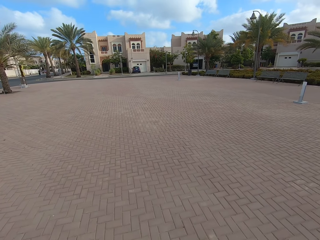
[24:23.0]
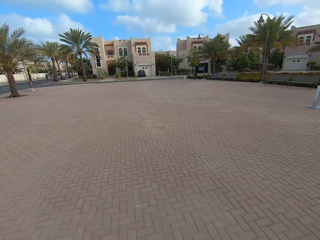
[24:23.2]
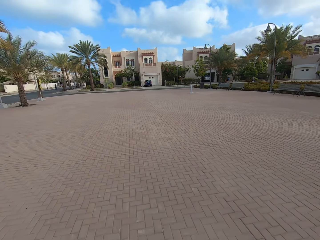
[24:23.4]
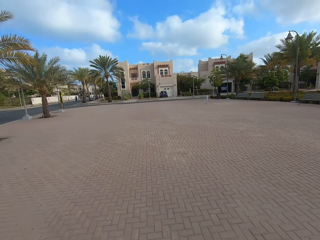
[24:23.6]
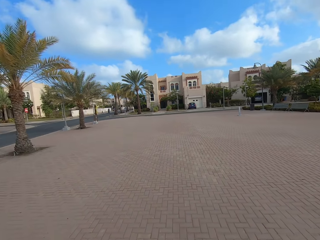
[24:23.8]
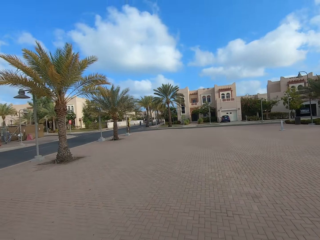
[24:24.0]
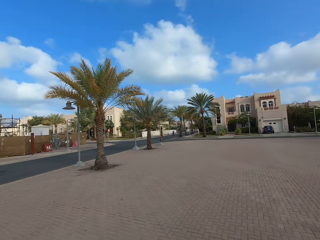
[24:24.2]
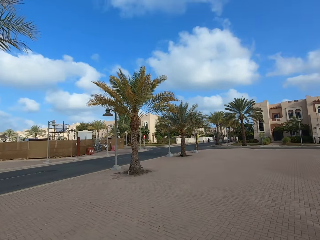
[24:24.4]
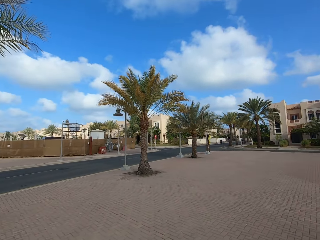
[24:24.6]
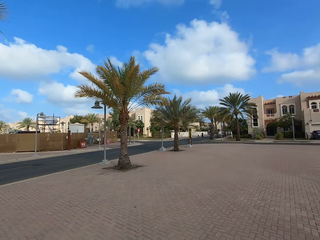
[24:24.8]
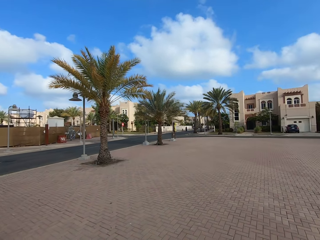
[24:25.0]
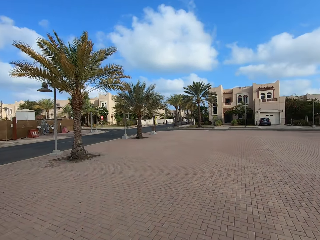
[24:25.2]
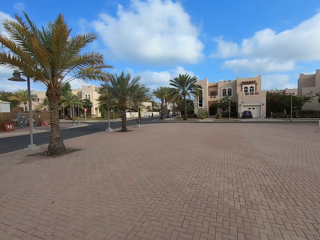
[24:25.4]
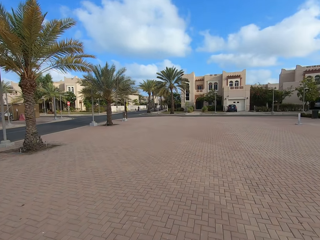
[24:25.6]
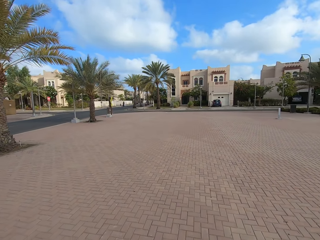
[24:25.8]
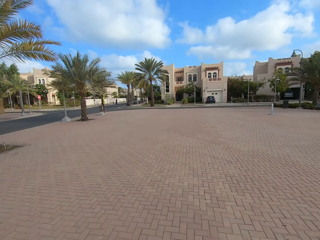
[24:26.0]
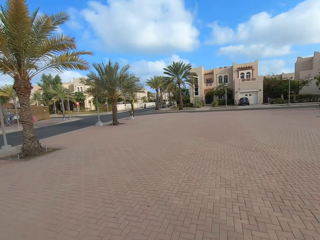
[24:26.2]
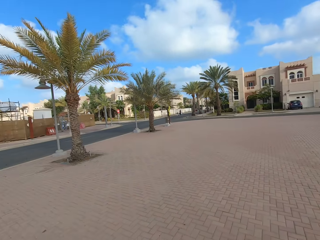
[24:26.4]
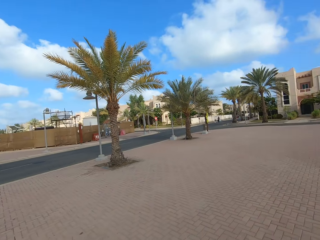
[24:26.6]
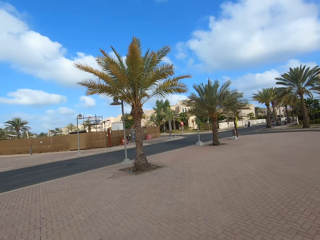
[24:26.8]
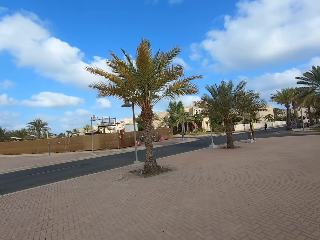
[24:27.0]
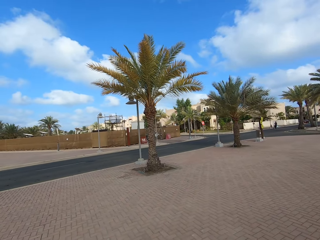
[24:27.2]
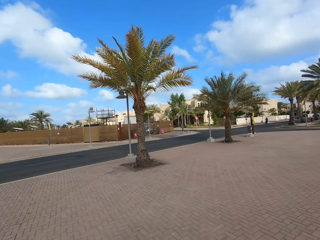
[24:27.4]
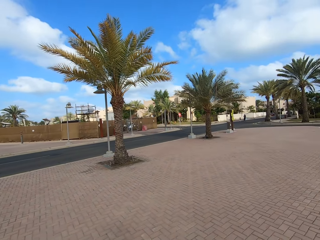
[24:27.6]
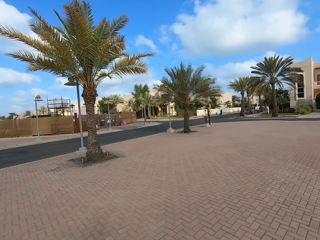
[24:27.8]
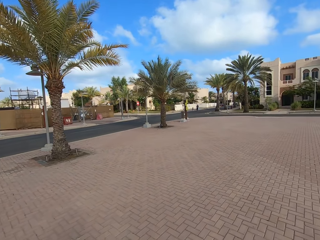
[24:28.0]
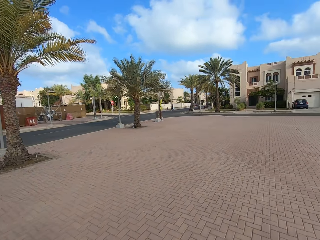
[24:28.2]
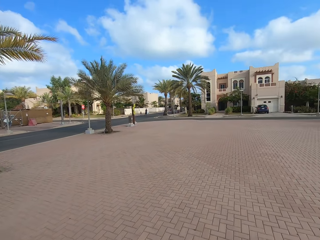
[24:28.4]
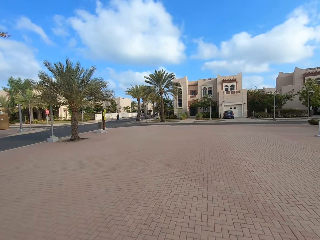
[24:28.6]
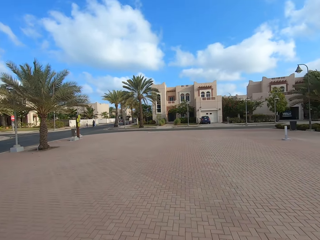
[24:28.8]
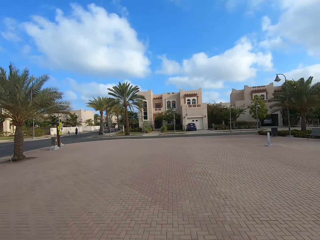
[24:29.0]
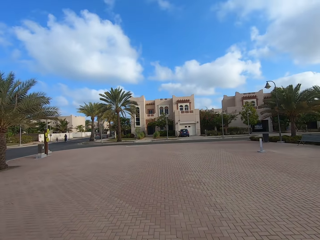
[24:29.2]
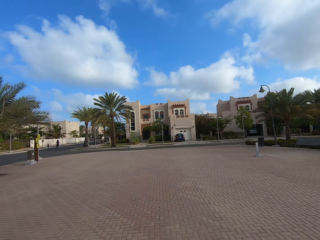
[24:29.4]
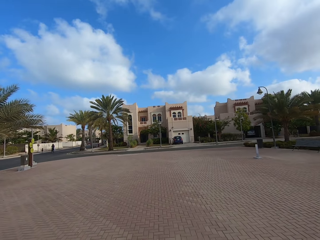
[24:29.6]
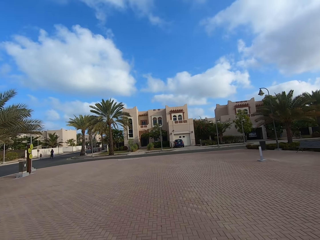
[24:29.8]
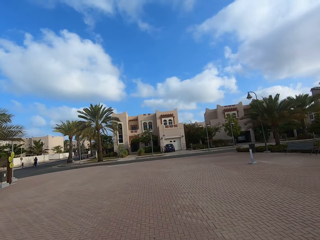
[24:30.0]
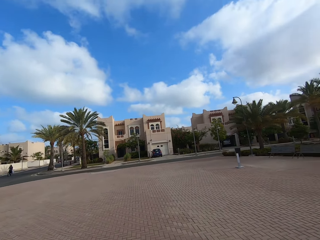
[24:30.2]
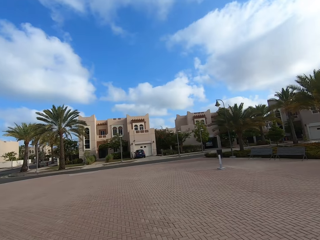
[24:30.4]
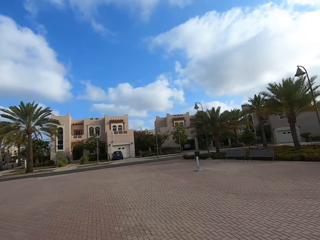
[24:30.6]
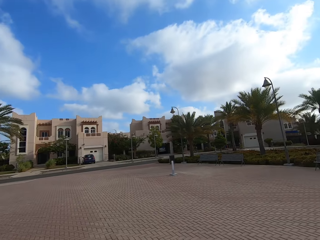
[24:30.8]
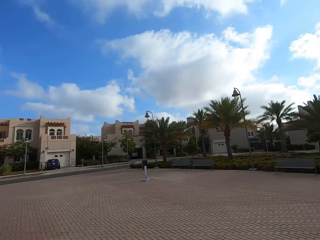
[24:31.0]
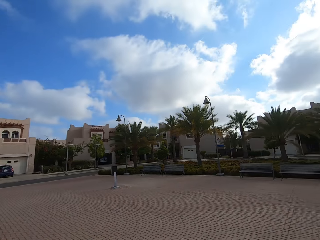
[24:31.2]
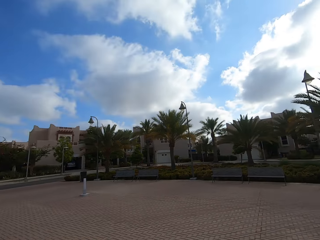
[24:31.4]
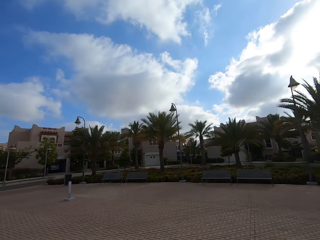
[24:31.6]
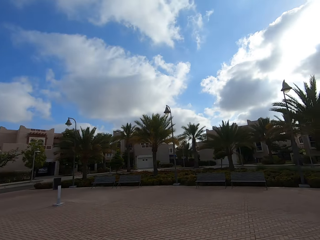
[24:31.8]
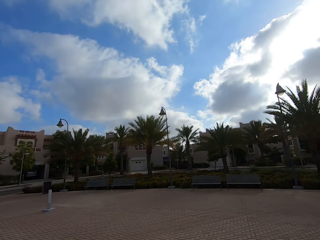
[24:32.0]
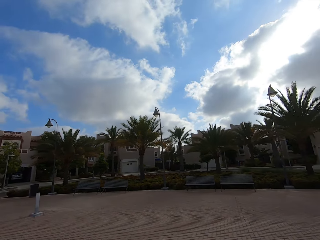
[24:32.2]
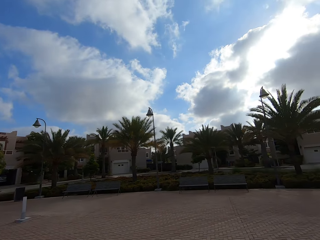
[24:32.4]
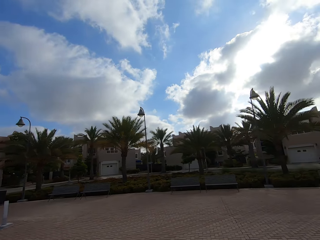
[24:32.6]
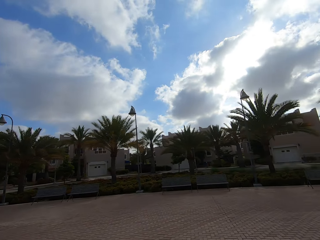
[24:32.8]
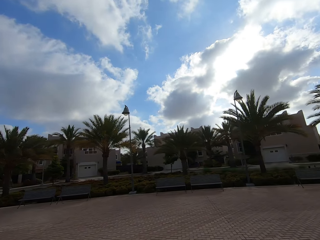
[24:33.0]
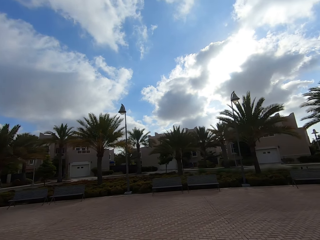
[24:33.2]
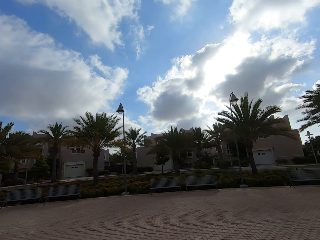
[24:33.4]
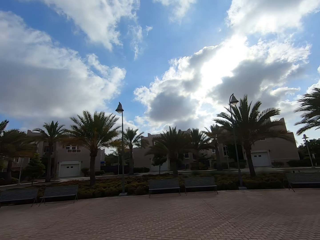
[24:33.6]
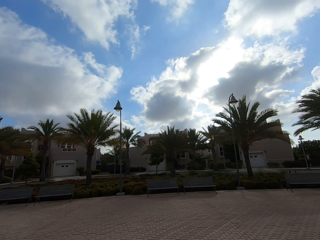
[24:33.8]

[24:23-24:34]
The camera wearer enters the pavement. They face the road on the left. They walk on the pavement.

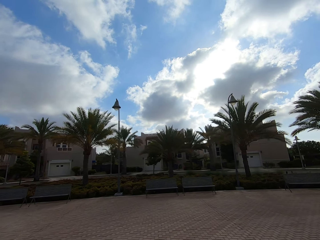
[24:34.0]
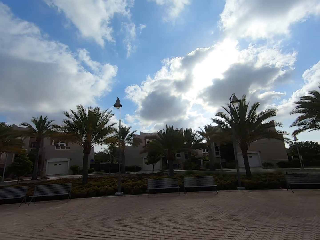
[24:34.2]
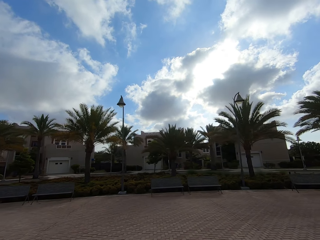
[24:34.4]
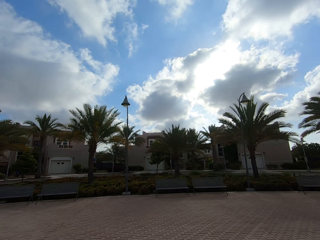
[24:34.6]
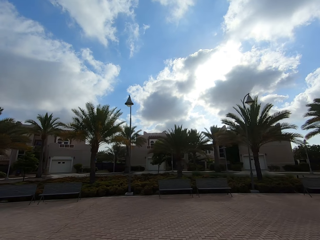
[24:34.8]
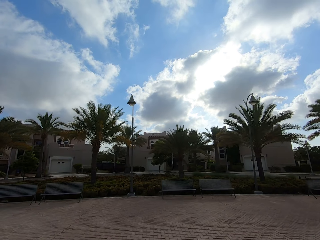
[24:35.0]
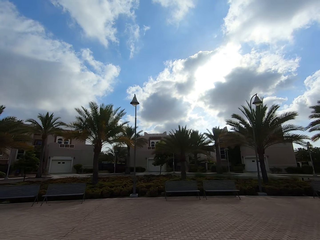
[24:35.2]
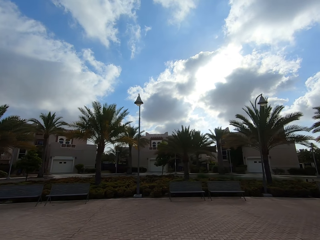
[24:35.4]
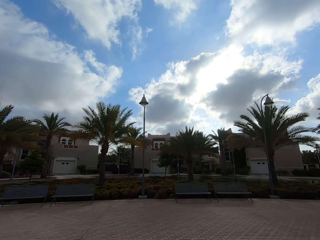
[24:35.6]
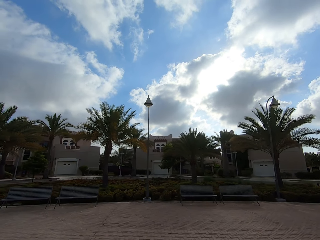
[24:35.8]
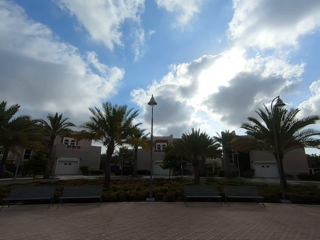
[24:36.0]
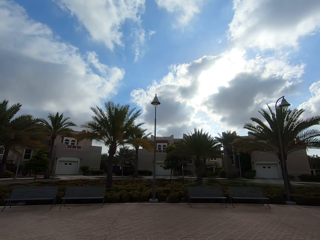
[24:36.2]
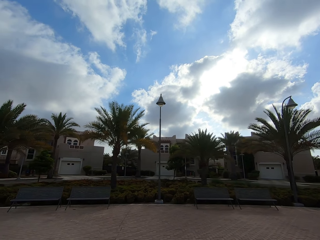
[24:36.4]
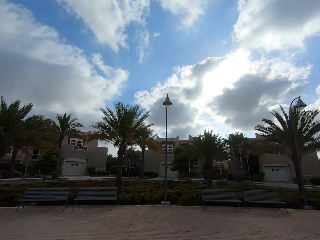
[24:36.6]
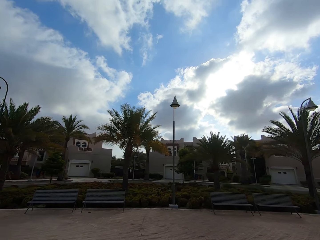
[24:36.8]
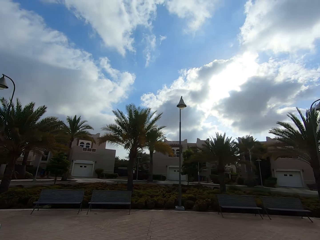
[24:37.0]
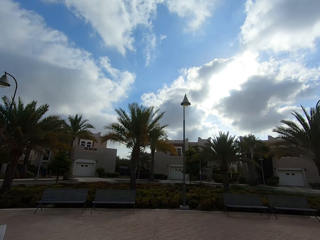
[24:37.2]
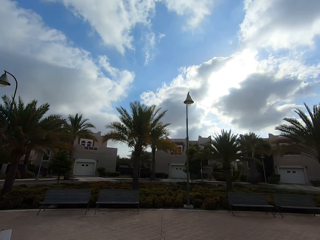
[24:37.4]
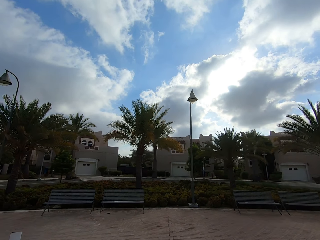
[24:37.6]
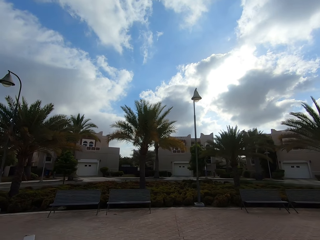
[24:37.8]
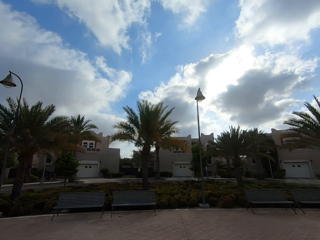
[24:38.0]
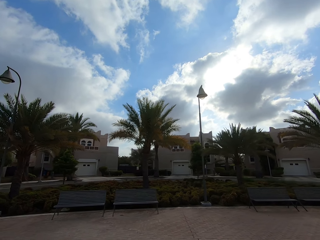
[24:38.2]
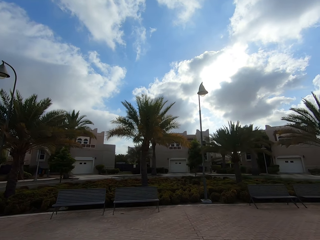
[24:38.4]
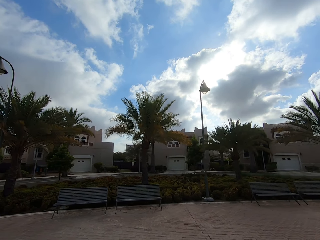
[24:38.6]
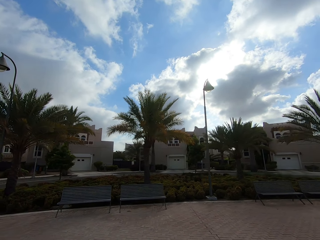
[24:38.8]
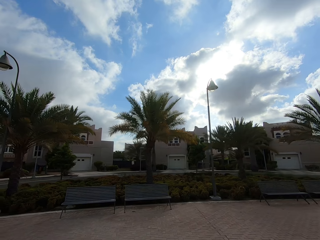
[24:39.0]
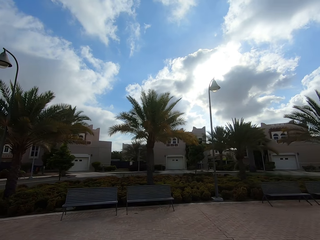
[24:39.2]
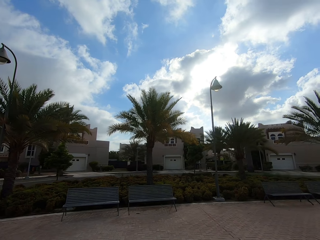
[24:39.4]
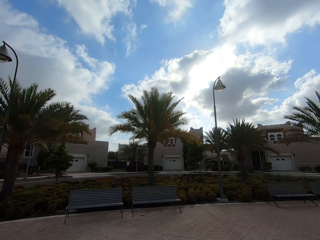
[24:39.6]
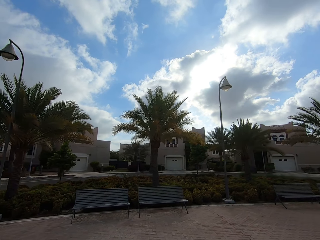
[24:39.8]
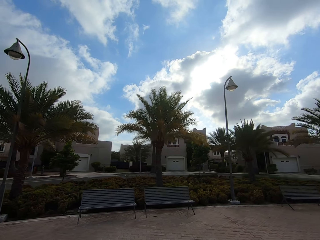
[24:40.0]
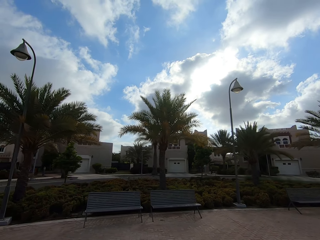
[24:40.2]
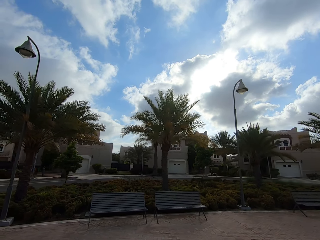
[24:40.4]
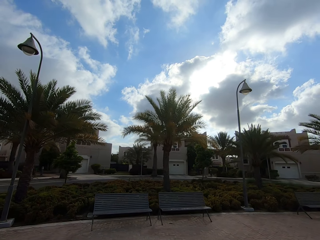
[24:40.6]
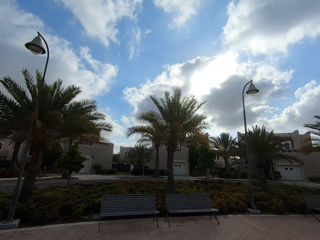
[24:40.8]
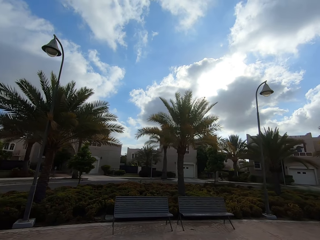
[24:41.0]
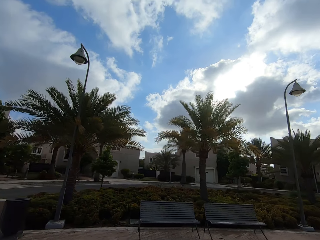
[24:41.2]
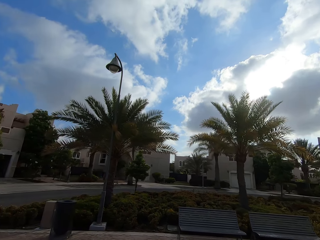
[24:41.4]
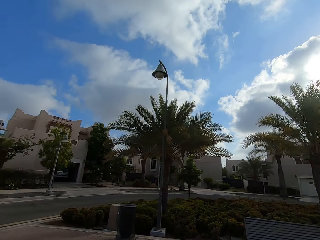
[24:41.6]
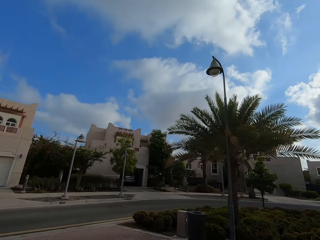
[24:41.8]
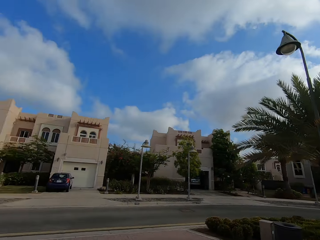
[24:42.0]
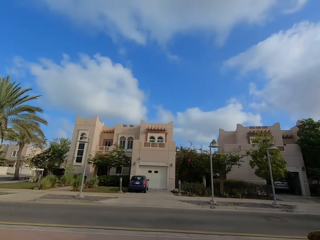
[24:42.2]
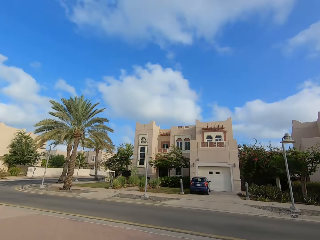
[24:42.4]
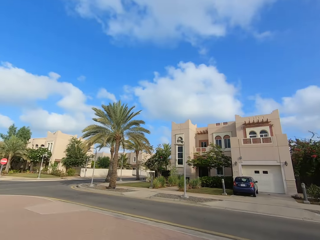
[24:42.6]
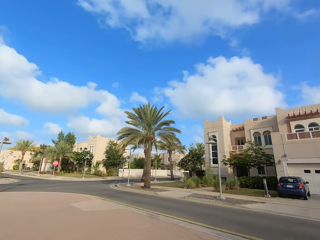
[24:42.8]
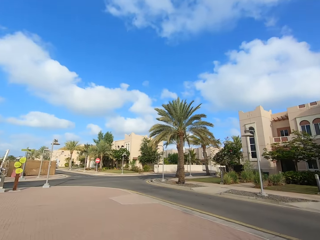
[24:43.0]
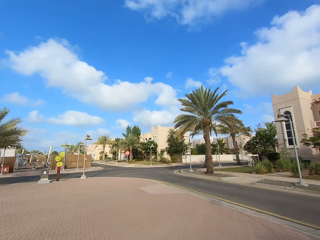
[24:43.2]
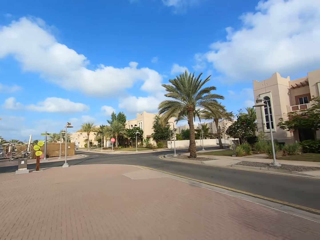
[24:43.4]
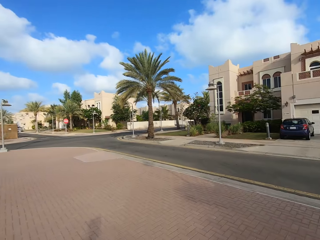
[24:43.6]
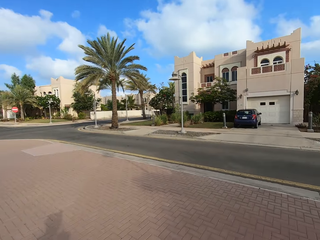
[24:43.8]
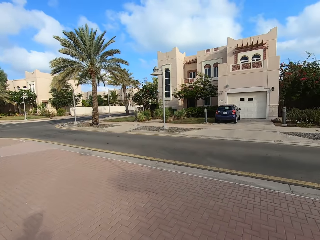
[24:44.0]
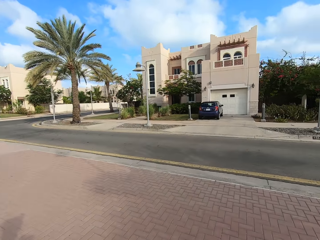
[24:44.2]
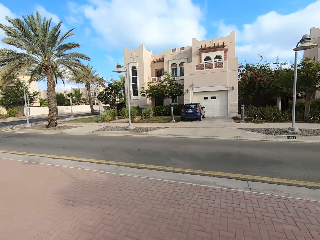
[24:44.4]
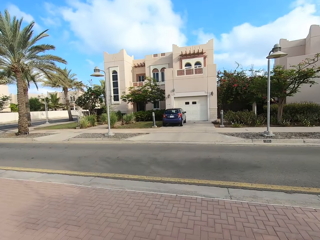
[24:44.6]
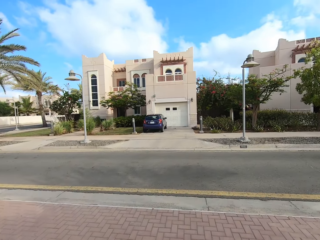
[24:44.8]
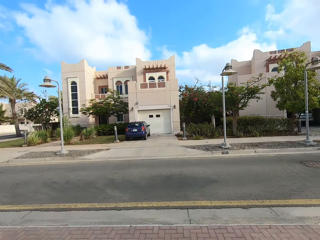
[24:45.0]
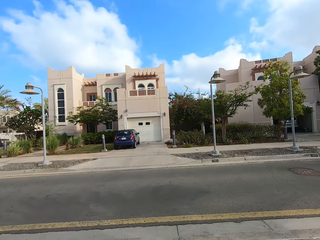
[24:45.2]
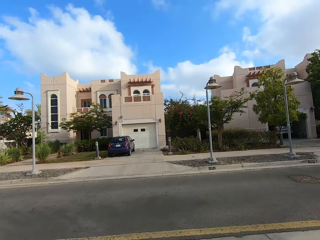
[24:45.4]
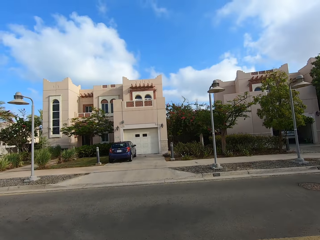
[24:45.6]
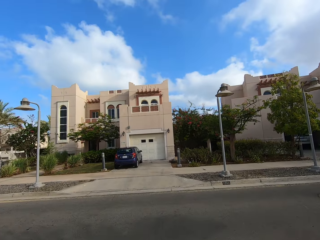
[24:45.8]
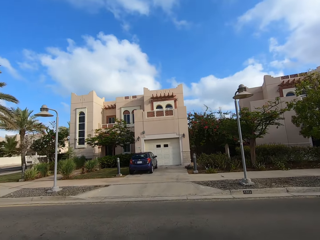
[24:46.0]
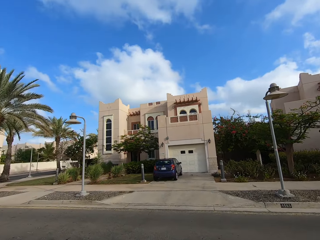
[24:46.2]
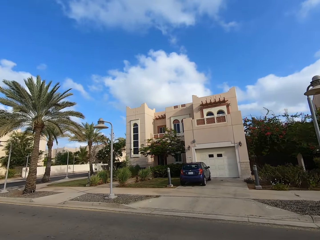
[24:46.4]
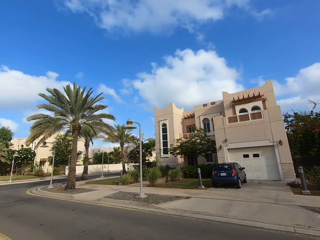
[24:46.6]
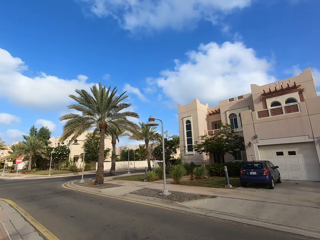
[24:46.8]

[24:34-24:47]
The camera wearer turns to the right. They look on the flower garden. They turn around.
